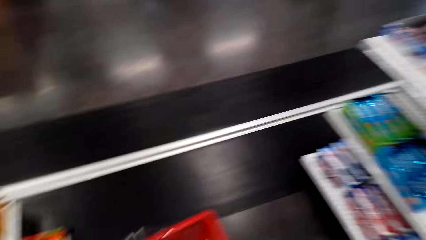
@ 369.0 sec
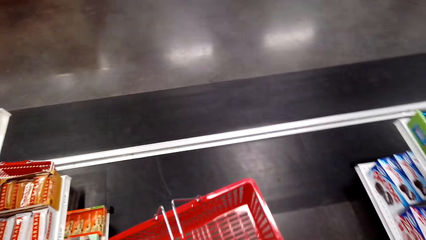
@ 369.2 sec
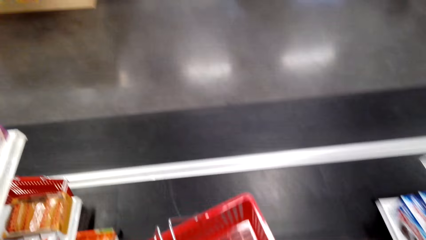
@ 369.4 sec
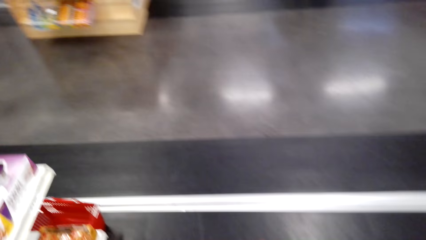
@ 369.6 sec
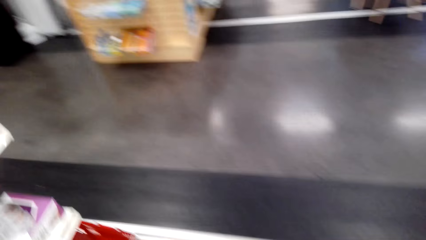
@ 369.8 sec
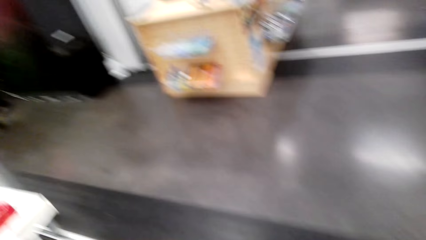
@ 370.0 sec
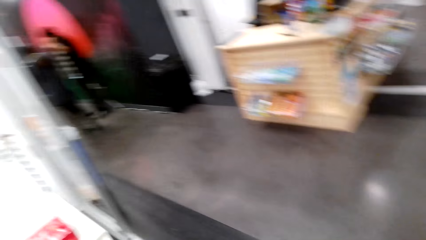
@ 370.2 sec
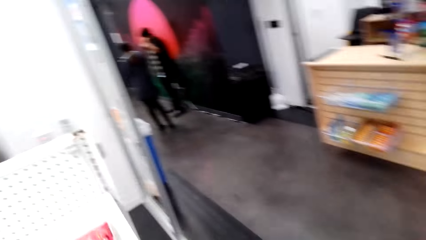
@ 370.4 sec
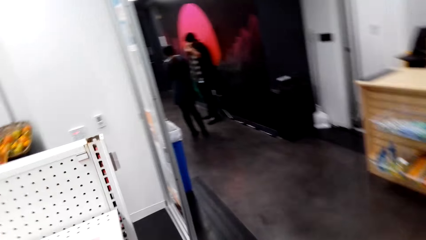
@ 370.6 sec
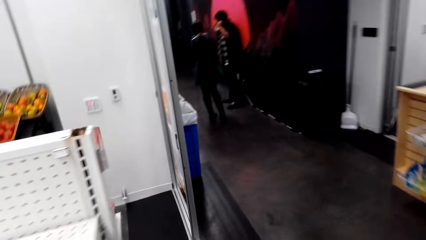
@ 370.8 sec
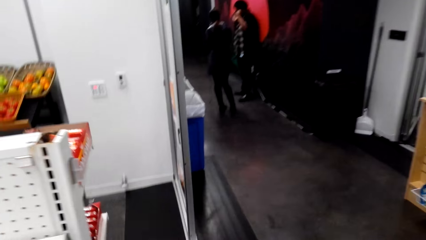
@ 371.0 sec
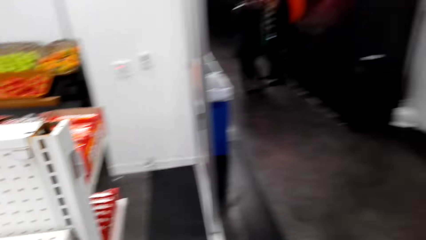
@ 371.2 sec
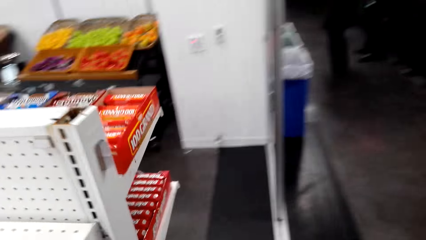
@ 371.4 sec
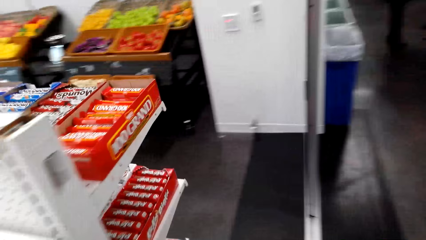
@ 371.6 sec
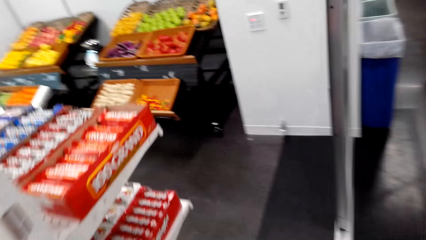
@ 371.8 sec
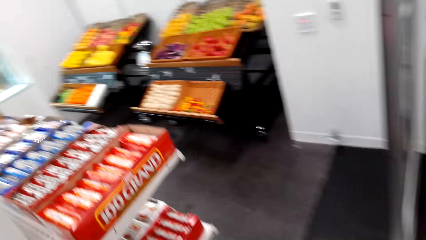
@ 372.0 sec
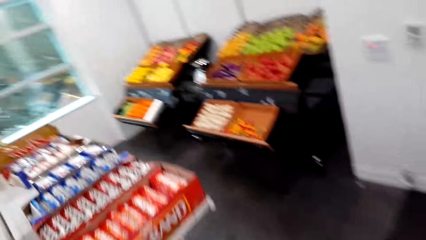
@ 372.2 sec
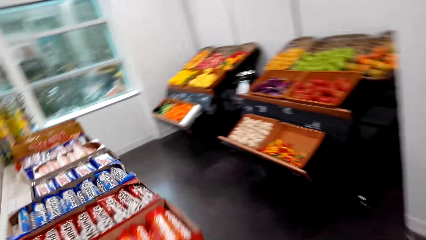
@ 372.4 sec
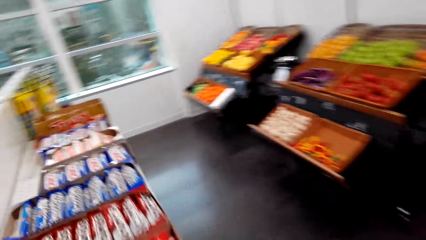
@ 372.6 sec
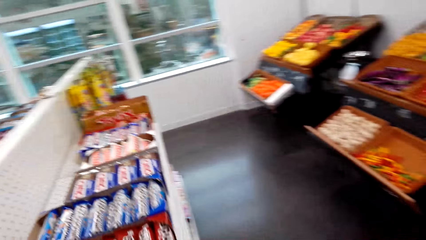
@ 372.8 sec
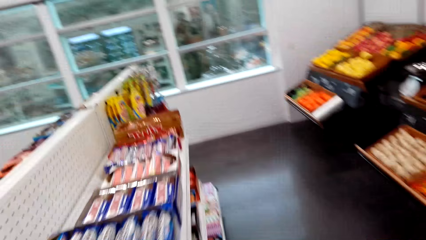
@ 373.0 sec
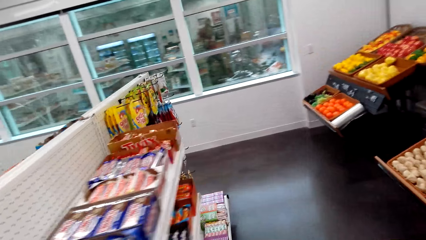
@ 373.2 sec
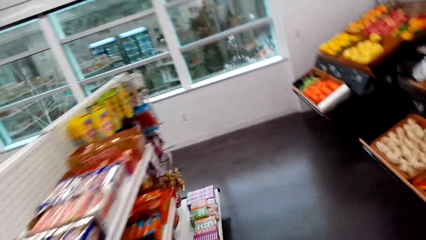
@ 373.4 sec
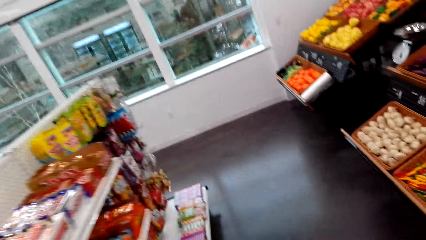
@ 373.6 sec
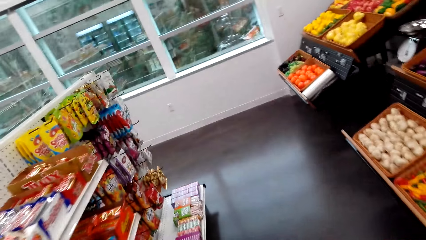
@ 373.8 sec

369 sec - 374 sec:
The camera wearer moves around the shelves.

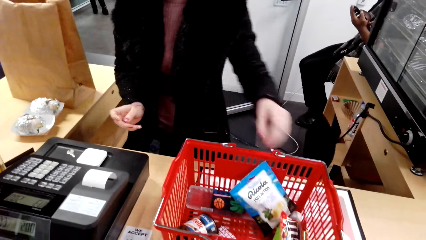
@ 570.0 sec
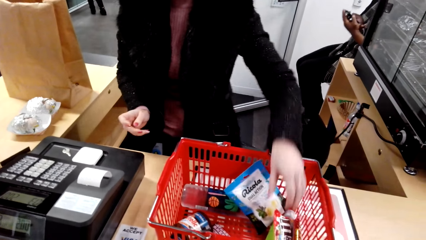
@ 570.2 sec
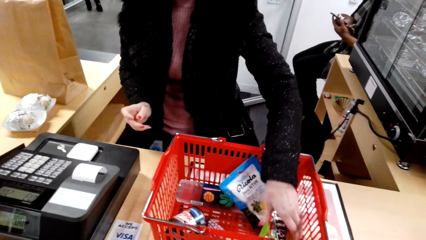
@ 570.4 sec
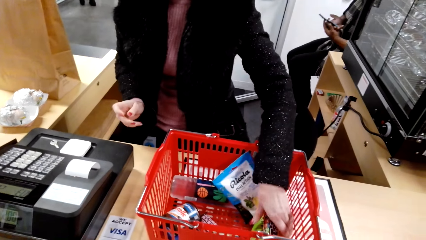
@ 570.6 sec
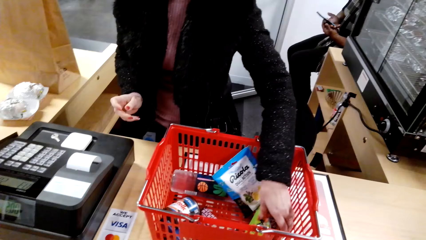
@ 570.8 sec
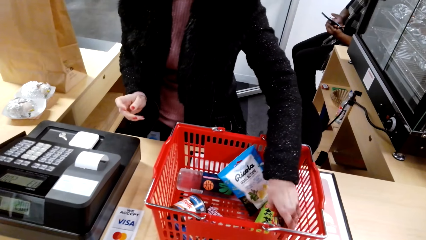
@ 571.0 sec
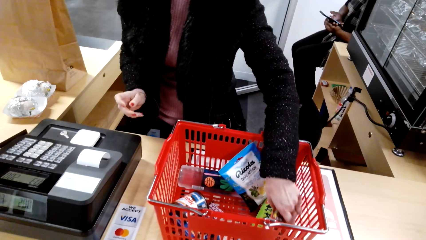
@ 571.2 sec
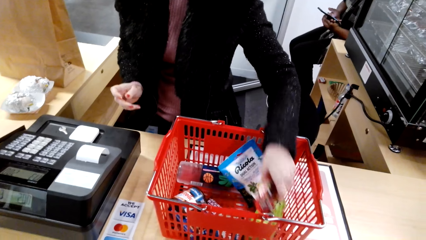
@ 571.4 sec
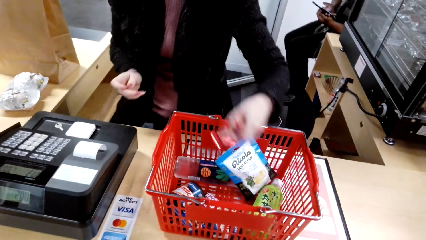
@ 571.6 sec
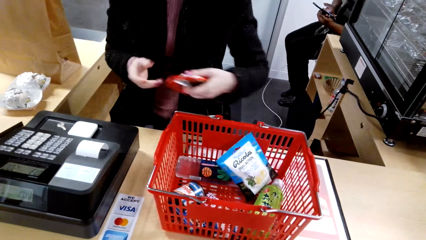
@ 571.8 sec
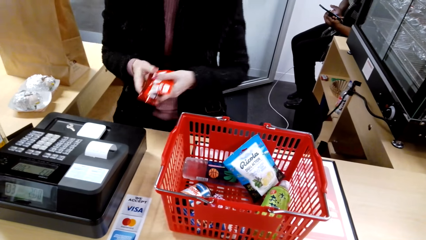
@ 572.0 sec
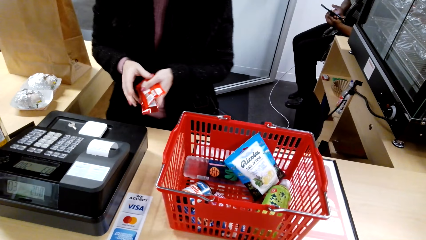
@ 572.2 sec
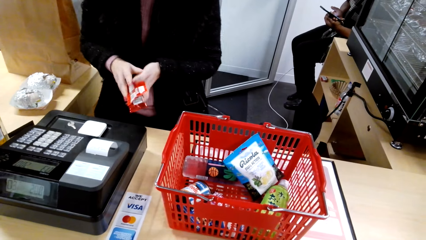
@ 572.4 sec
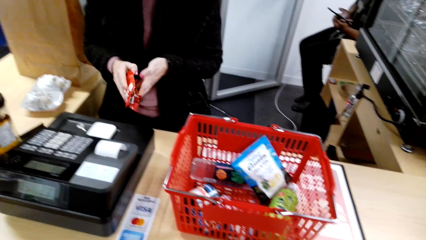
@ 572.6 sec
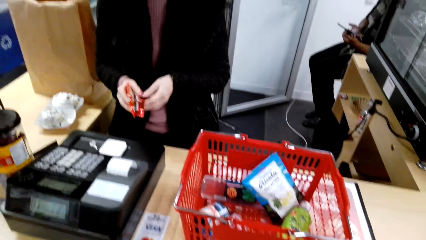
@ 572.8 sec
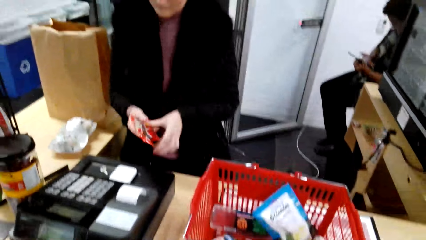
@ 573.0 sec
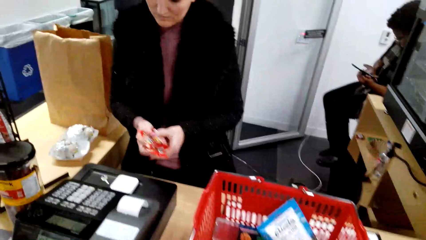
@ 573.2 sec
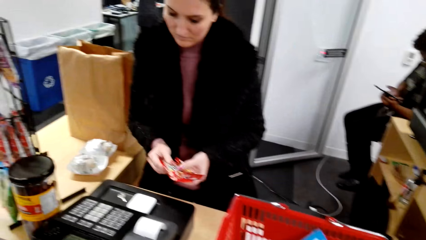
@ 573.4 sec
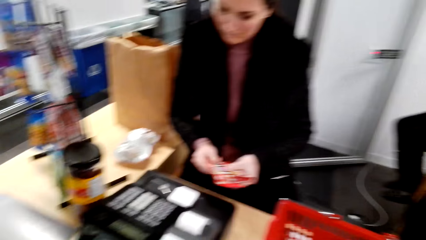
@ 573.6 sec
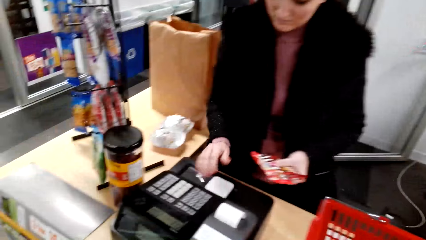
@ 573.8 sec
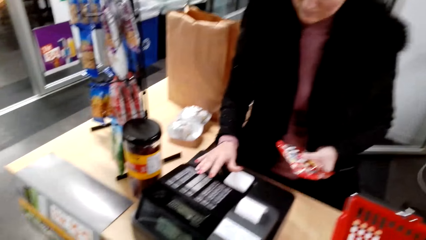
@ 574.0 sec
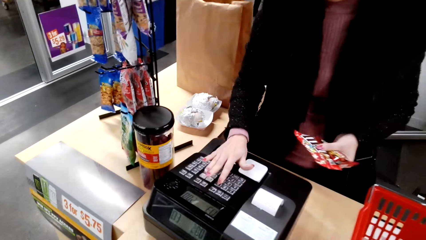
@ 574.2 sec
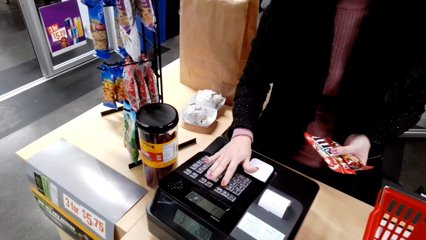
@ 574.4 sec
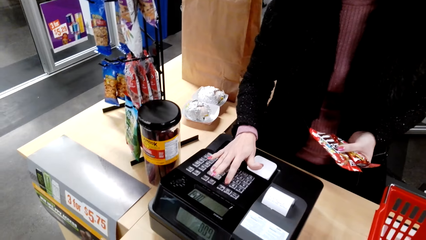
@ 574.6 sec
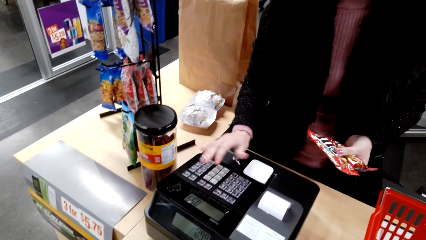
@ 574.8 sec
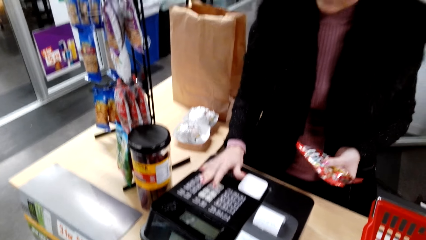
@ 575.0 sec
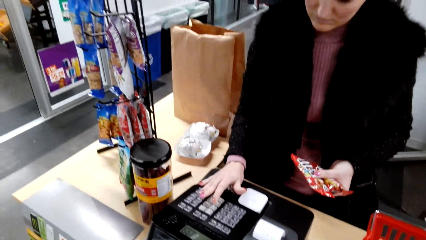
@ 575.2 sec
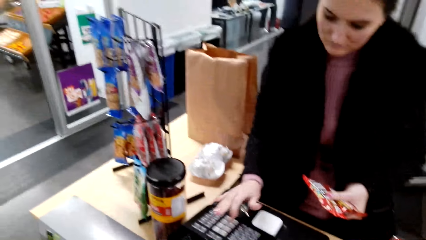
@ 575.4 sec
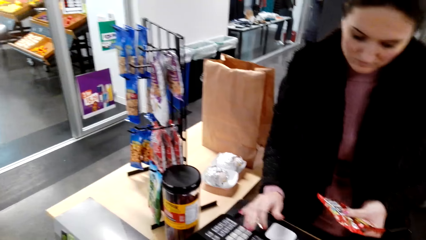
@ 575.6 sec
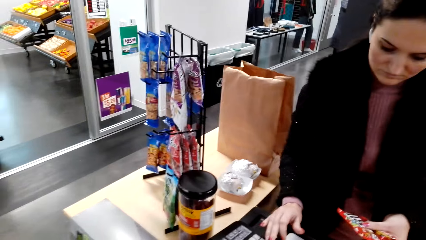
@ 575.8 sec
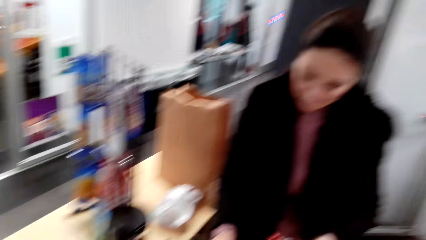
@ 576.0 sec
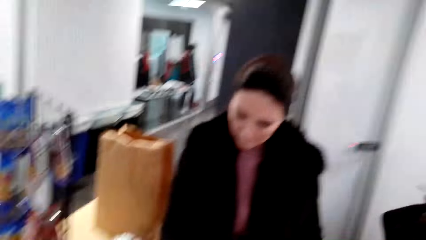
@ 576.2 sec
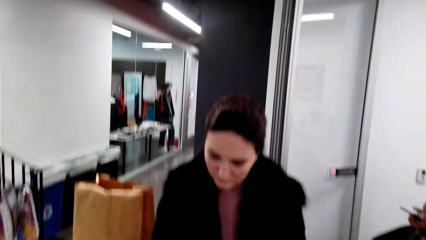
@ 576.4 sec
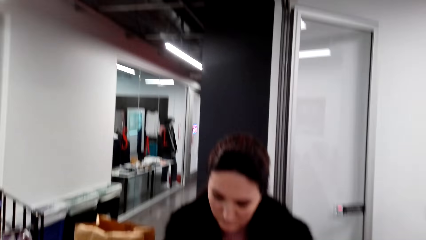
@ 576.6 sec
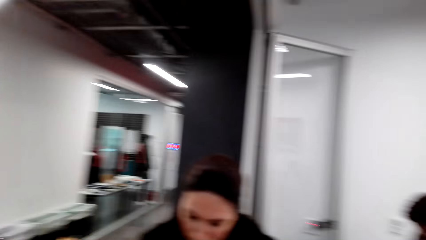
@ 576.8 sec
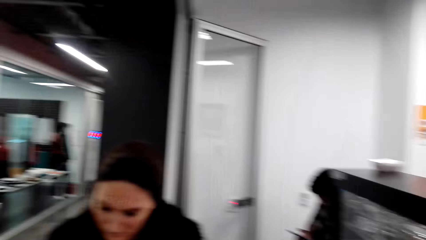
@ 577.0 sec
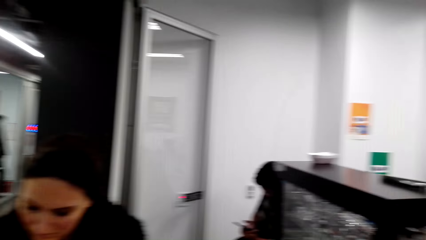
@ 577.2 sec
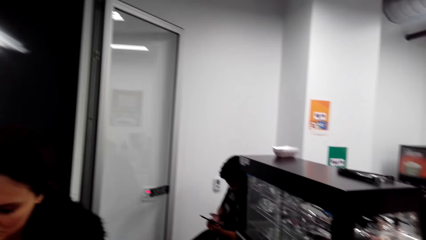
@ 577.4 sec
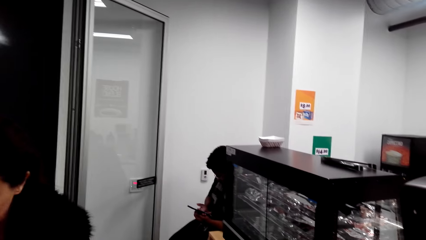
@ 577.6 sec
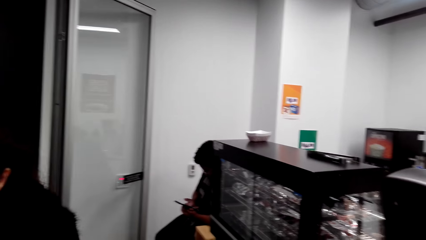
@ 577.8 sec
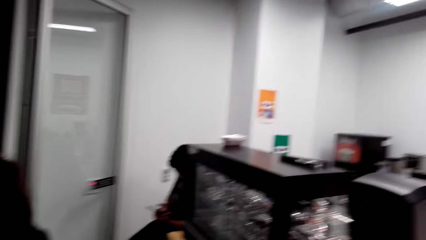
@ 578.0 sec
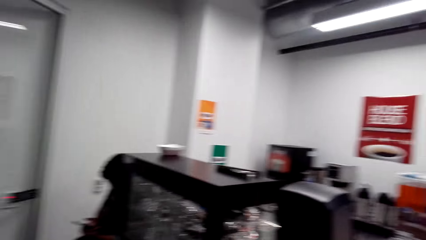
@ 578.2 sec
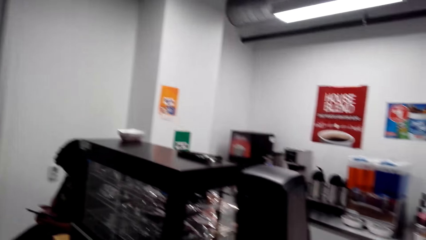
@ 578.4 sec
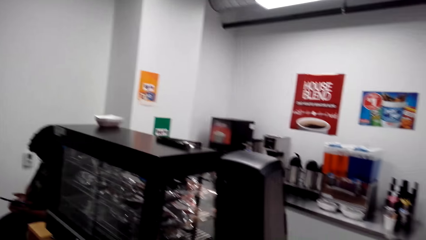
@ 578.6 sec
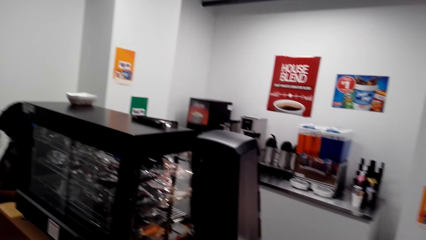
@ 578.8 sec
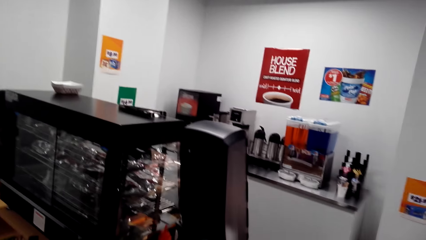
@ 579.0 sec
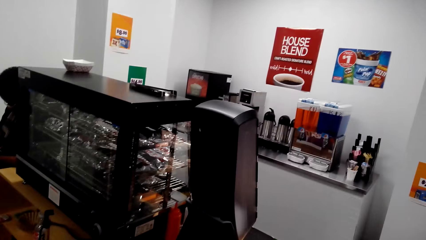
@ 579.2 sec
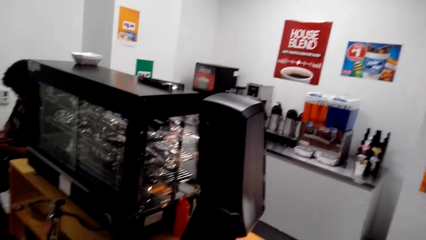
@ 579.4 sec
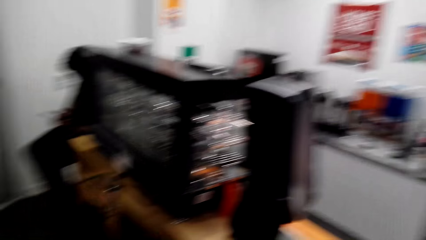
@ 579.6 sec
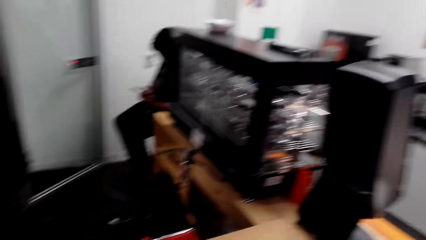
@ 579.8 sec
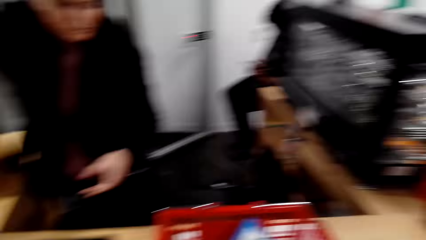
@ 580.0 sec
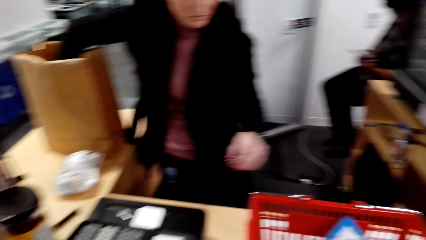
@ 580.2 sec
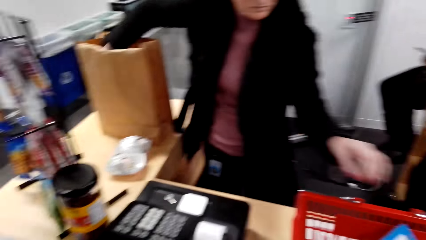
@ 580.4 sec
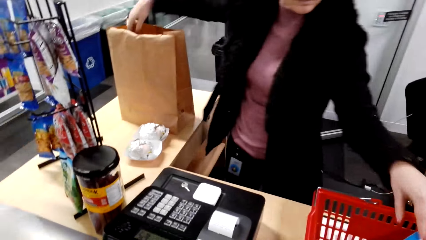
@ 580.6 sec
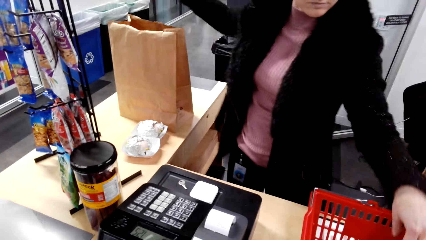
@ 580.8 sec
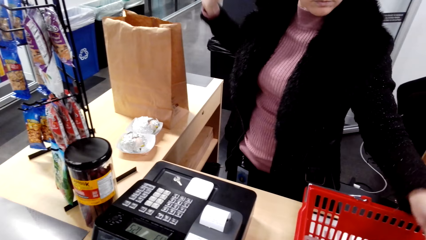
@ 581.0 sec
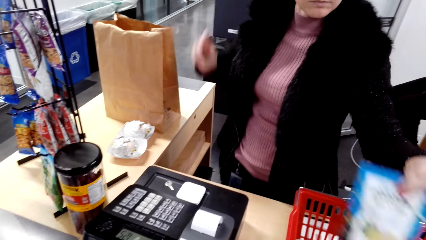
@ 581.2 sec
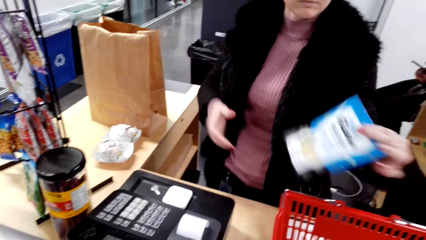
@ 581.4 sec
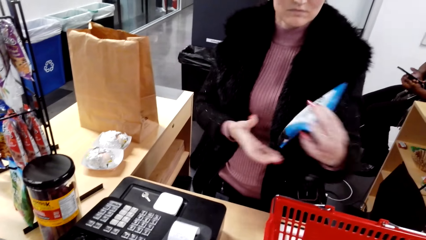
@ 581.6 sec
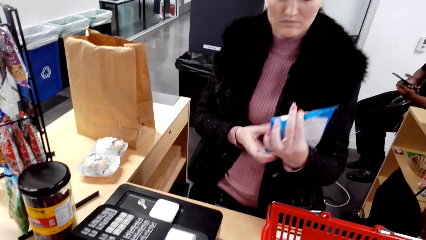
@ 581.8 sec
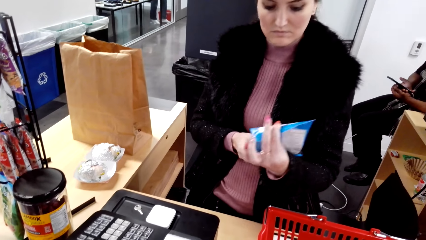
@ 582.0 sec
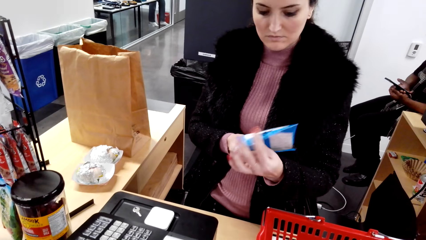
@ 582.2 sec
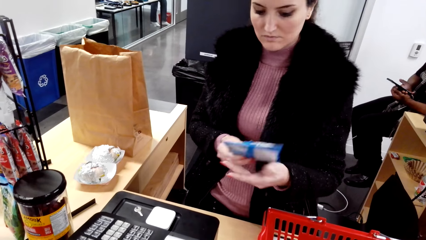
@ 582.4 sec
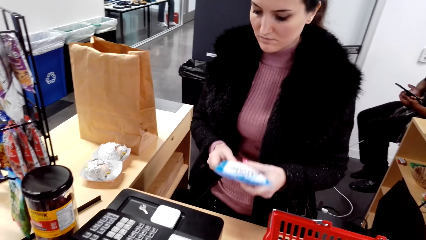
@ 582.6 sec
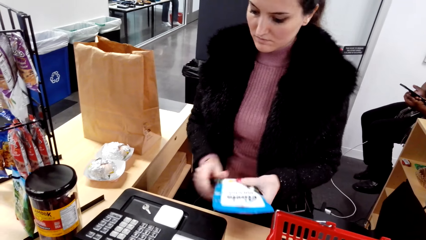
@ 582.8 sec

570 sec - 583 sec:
The cashier picks packets of candies from the shopping basket, keys goods in the cash register and types on the keyboard. The camera wearer looks around. The cashier picks a sachet of cough drops from the shopping basket.
